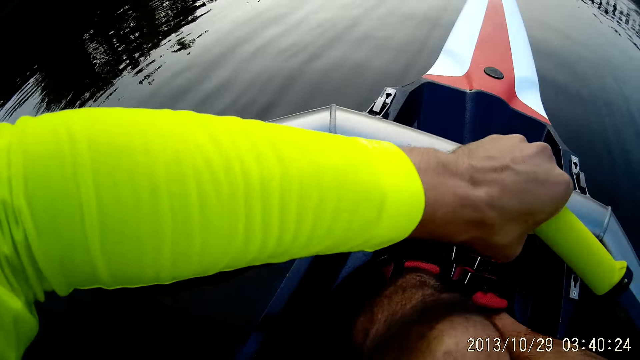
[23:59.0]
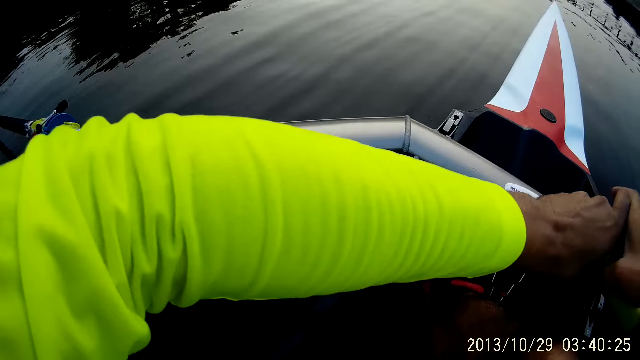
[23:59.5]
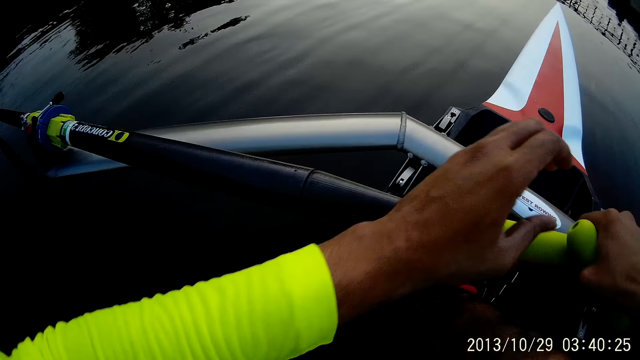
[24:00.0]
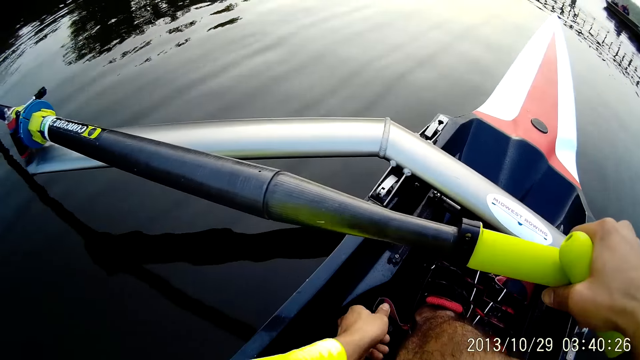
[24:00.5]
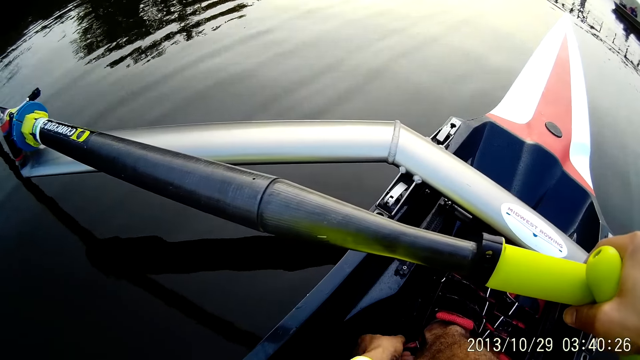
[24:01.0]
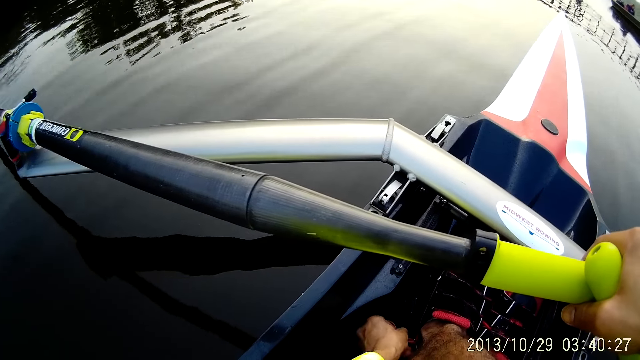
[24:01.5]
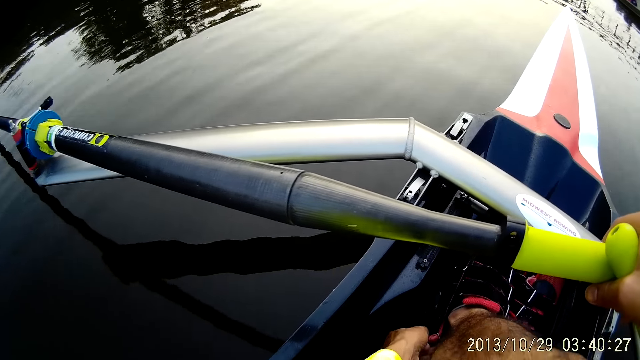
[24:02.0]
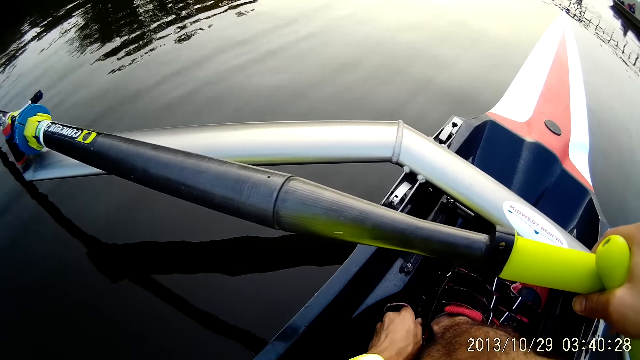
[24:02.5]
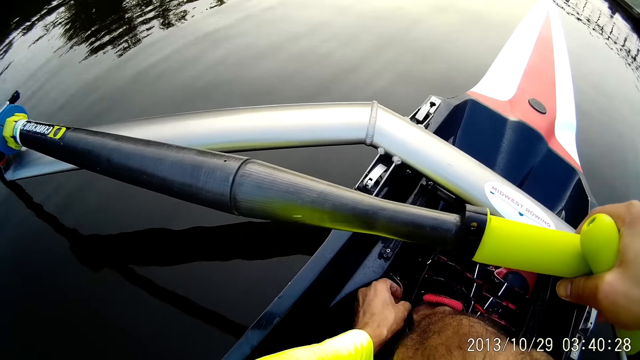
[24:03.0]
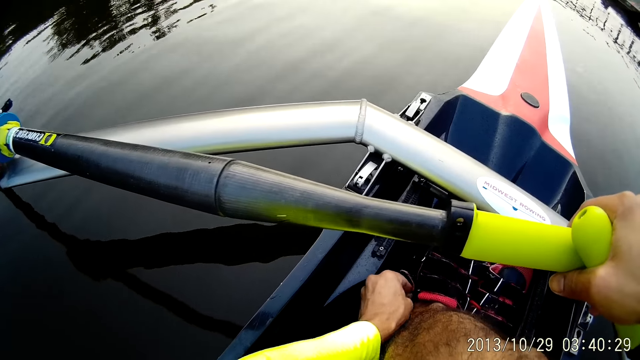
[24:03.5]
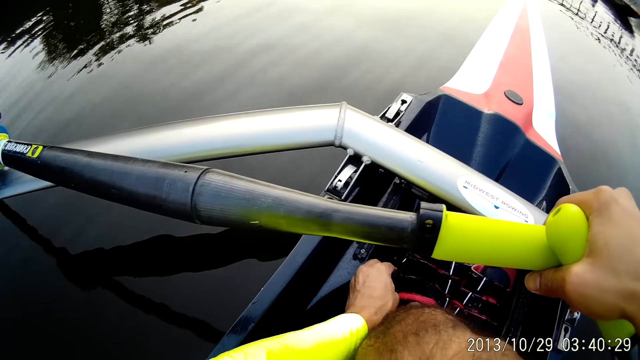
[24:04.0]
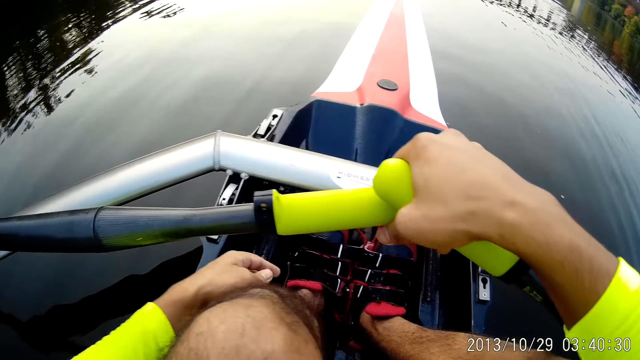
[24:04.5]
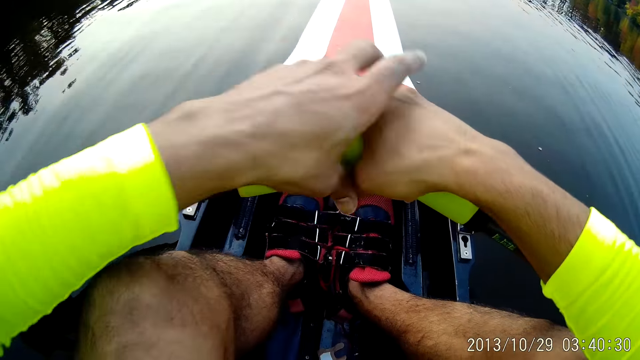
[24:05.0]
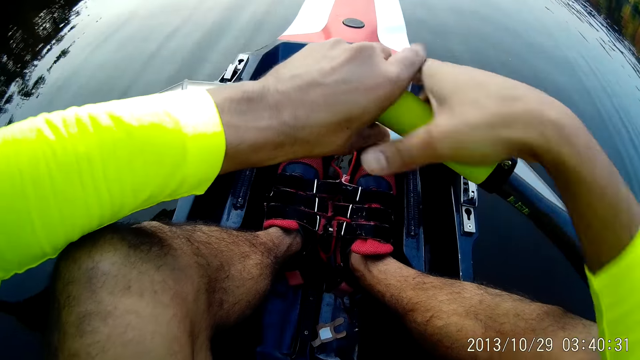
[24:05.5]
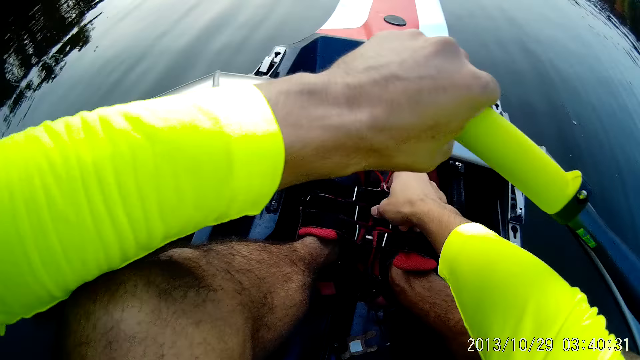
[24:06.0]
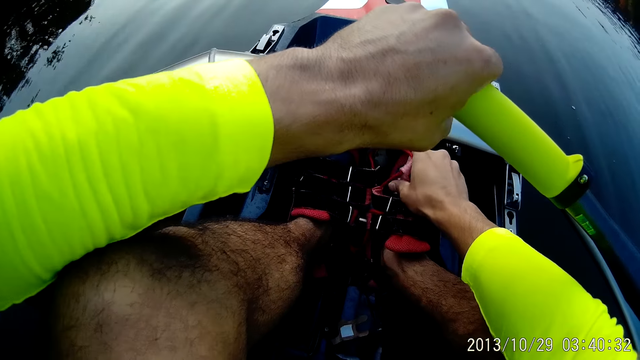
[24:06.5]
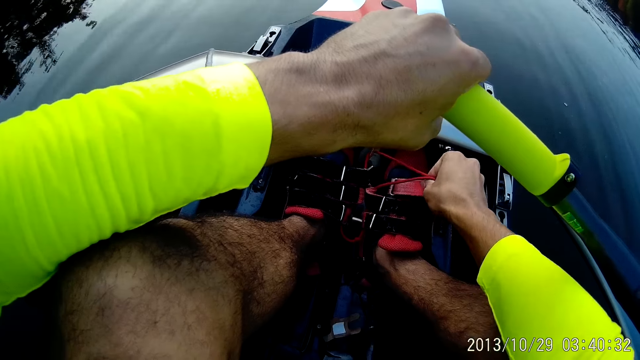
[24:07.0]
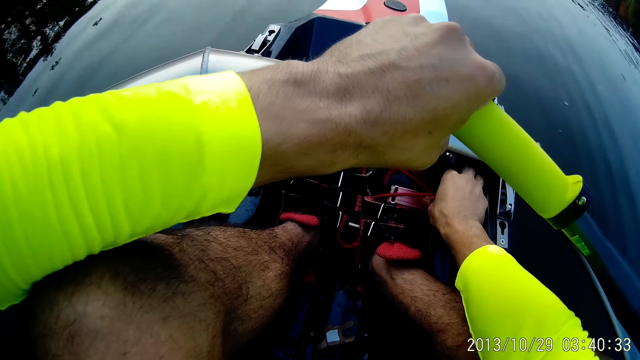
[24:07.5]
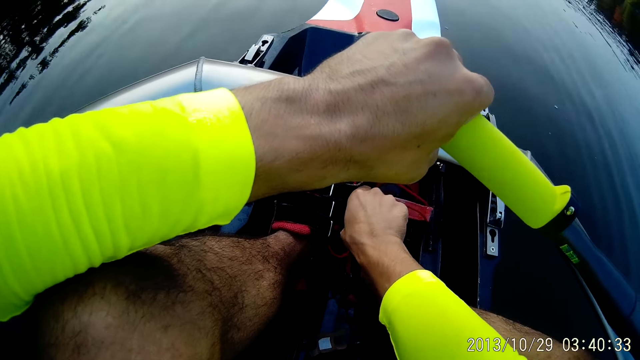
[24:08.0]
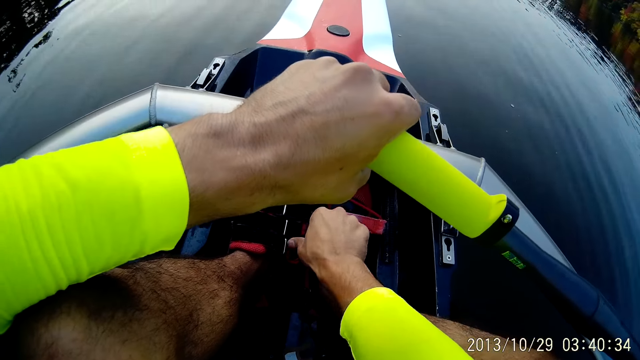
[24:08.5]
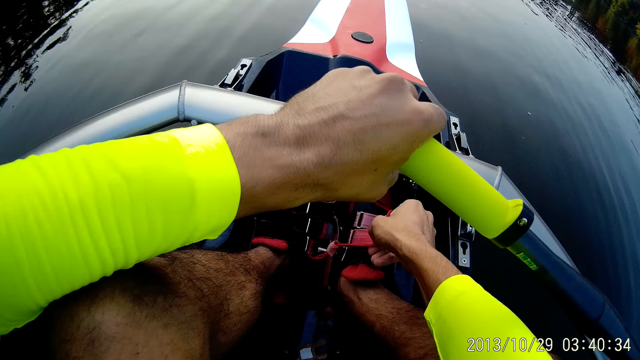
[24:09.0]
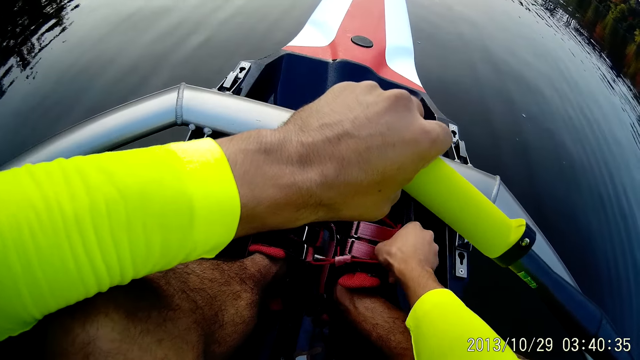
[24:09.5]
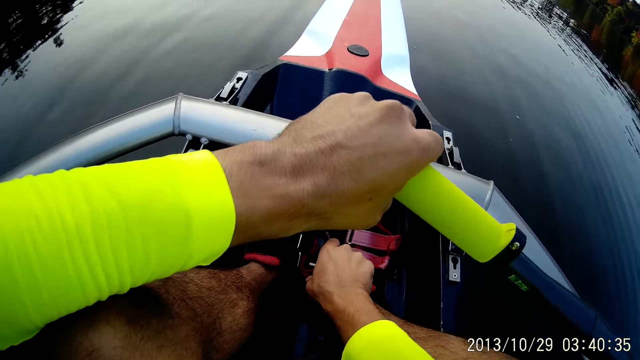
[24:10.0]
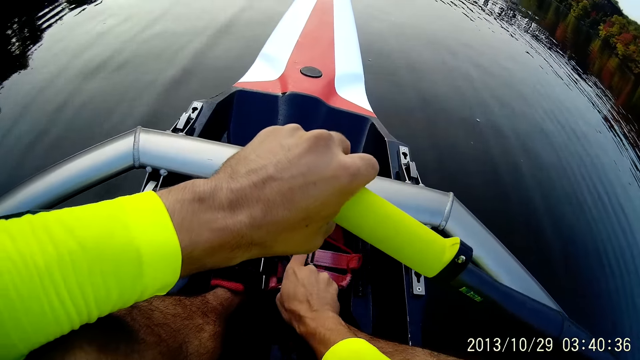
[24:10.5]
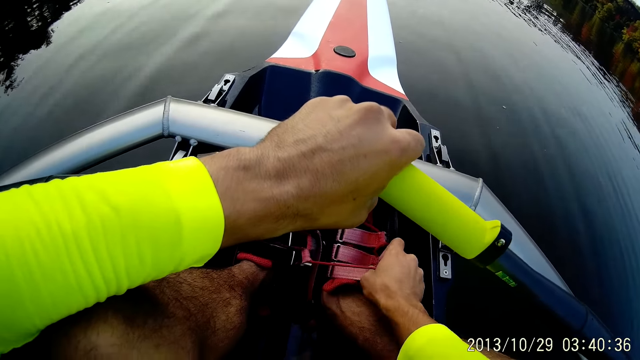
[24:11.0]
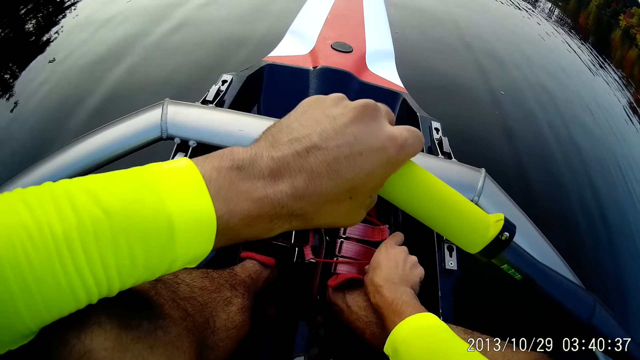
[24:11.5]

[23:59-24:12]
The camera wearer ties the shoe straps with his right hand.

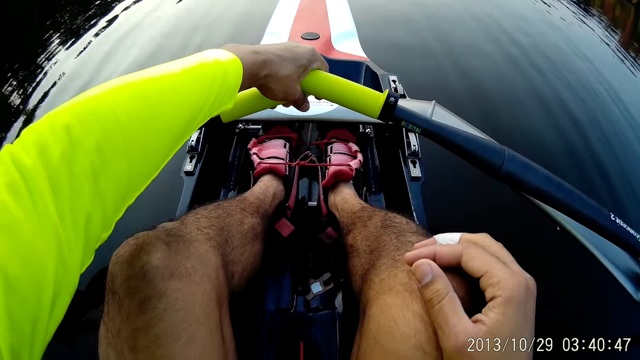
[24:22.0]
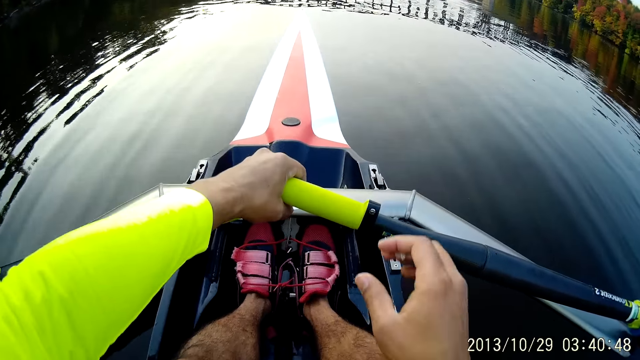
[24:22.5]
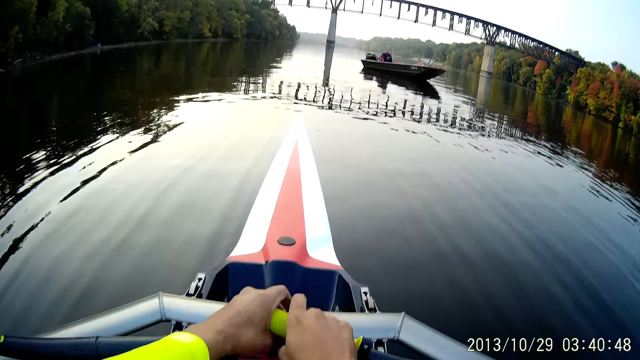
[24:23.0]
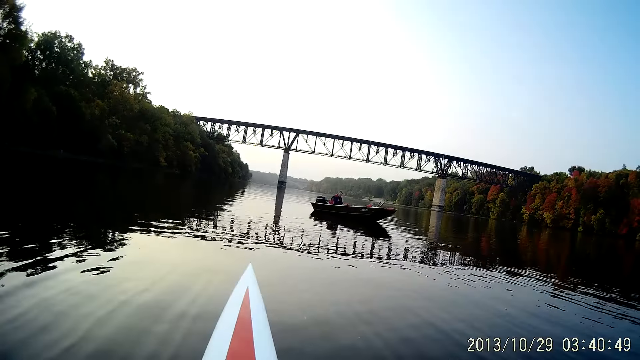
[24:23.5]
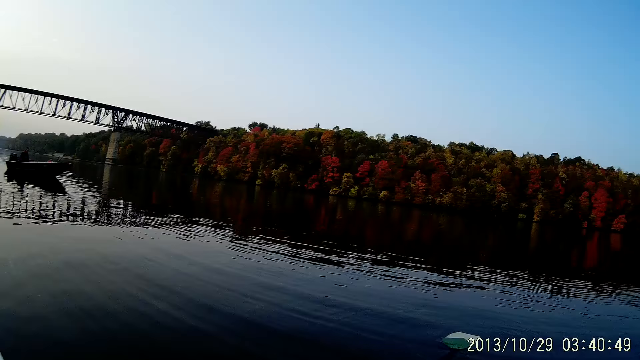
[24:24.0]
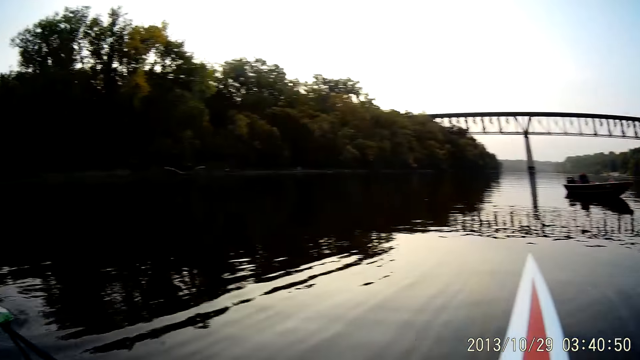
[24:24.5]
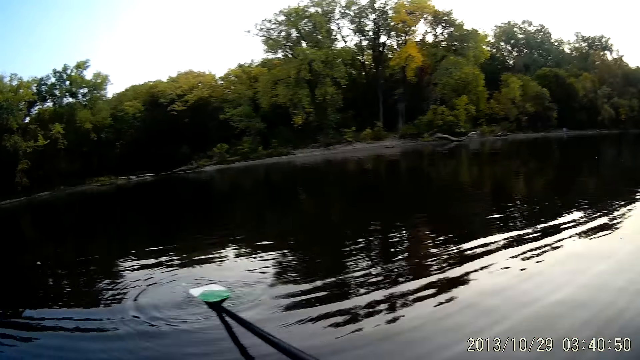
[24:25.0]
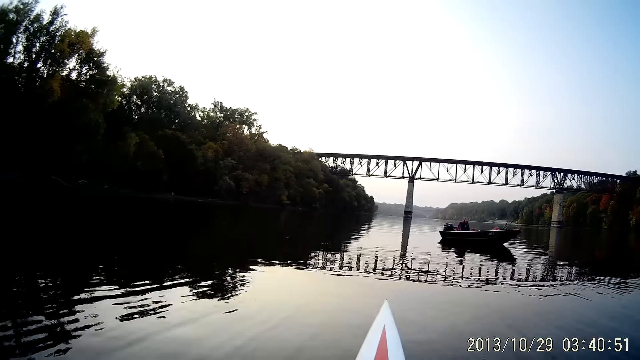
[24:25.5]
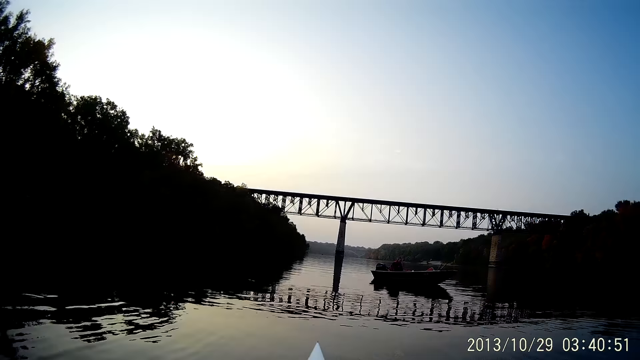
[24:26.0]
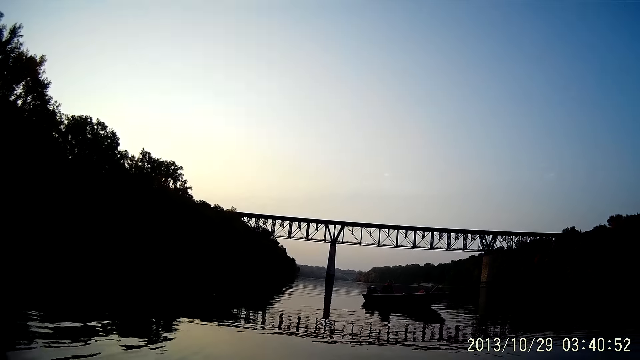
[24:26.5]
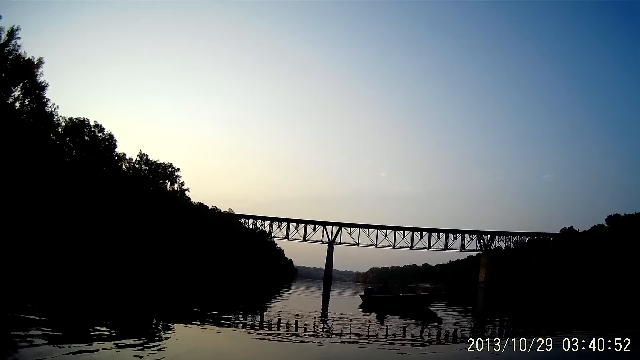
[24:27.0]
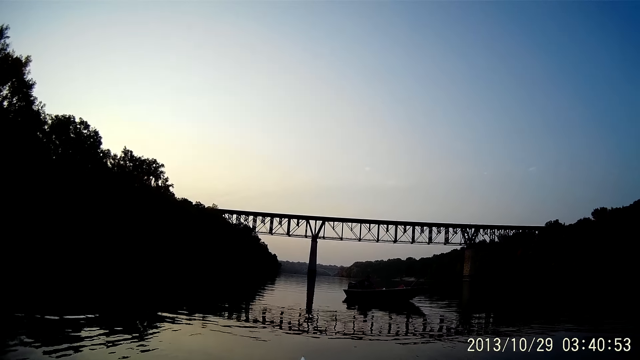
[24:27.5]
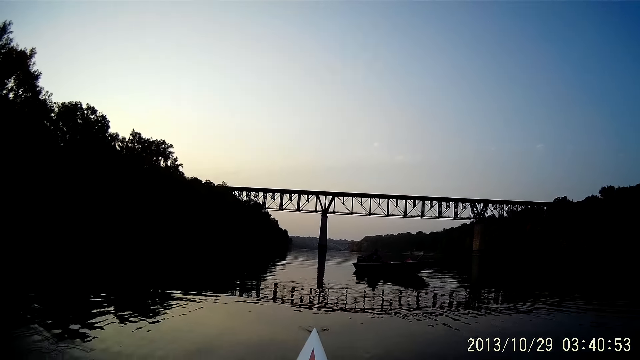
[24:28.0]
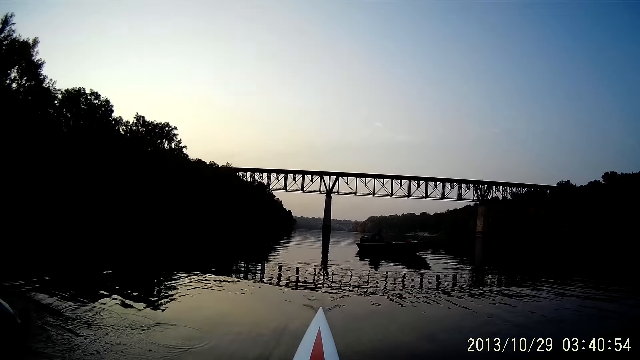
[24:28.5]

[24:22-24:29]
The camera wearer holds the steering wheel with both hands. They ride a boat at the river and look around.
